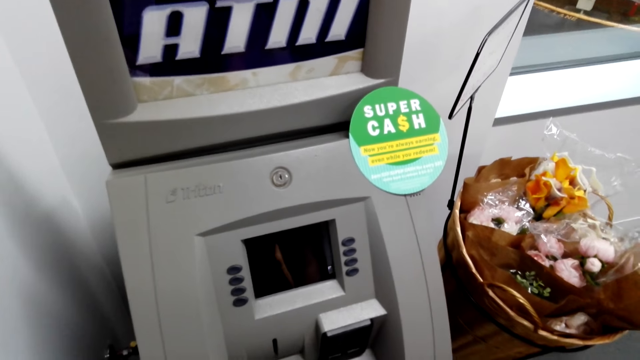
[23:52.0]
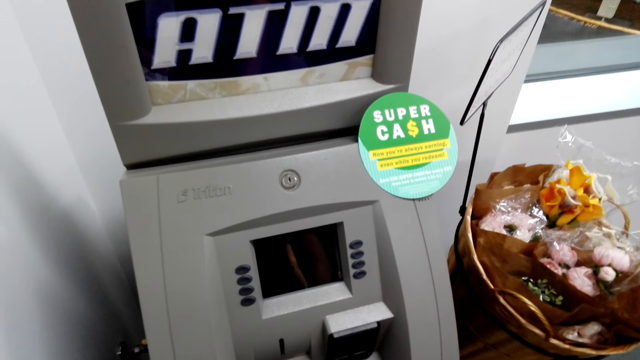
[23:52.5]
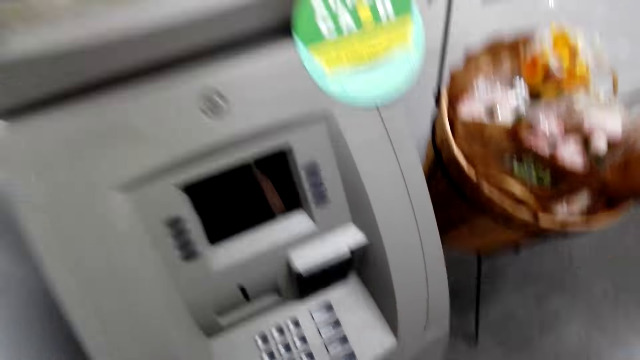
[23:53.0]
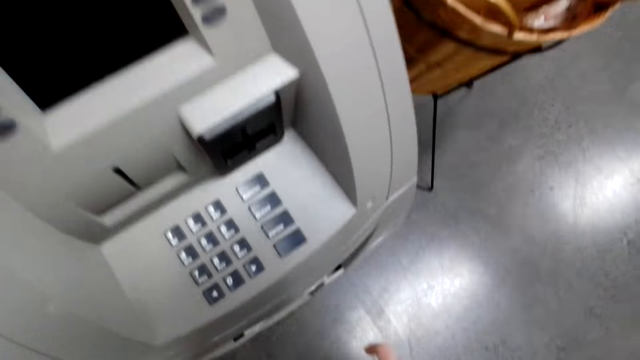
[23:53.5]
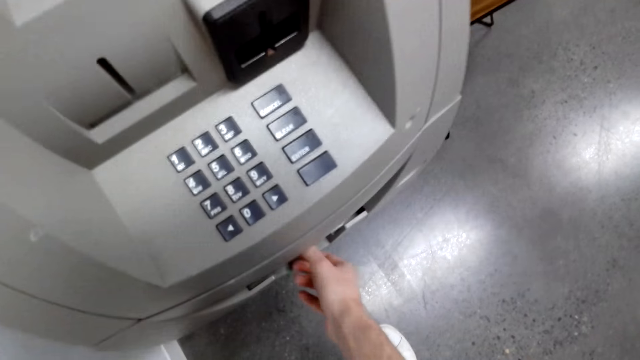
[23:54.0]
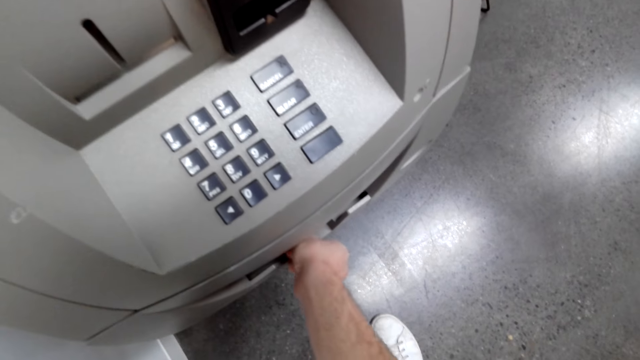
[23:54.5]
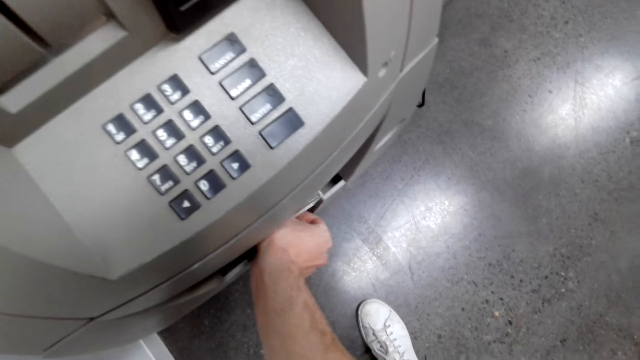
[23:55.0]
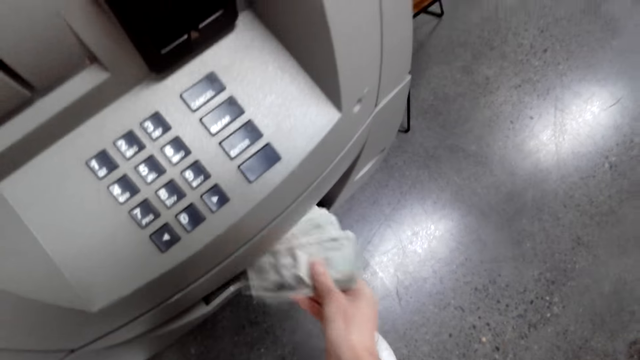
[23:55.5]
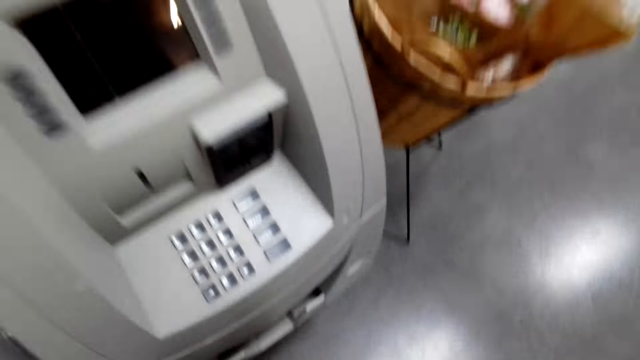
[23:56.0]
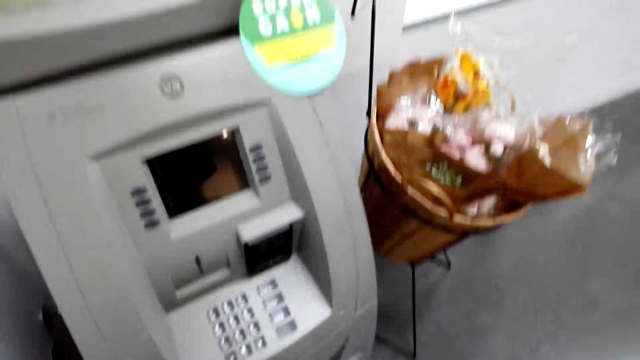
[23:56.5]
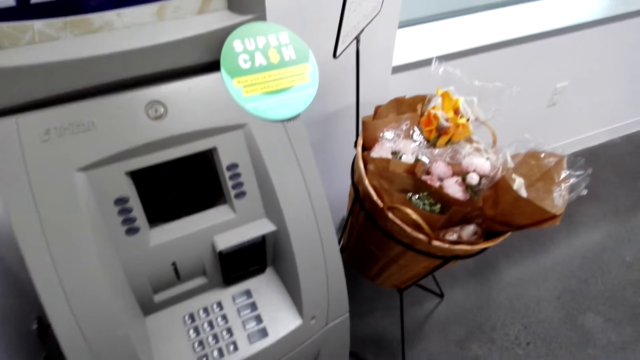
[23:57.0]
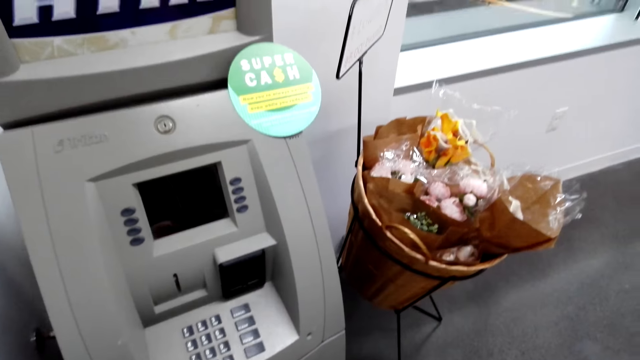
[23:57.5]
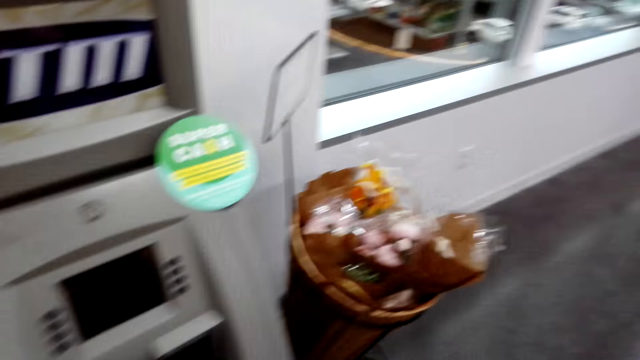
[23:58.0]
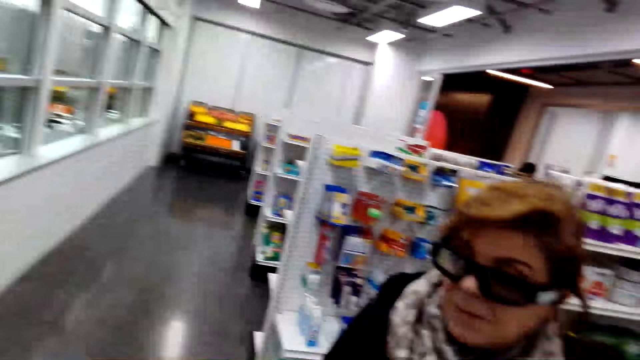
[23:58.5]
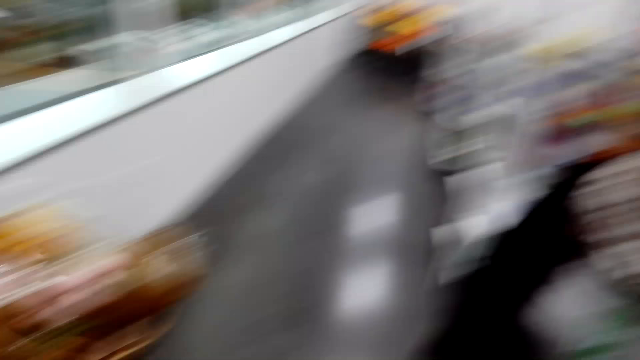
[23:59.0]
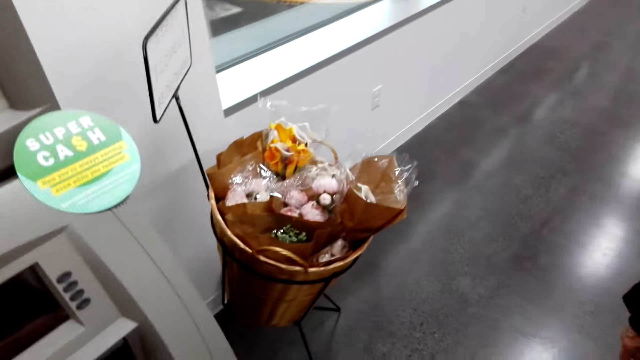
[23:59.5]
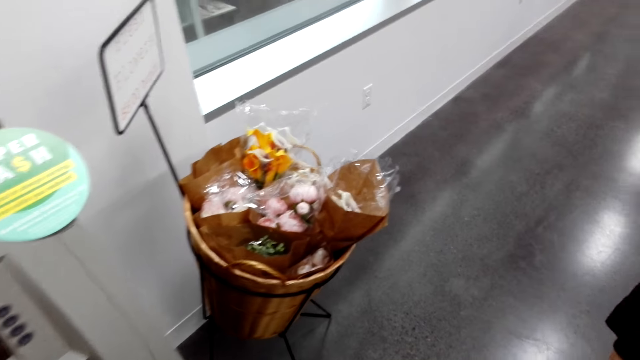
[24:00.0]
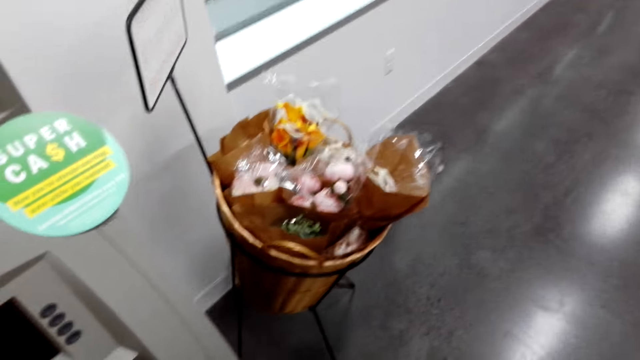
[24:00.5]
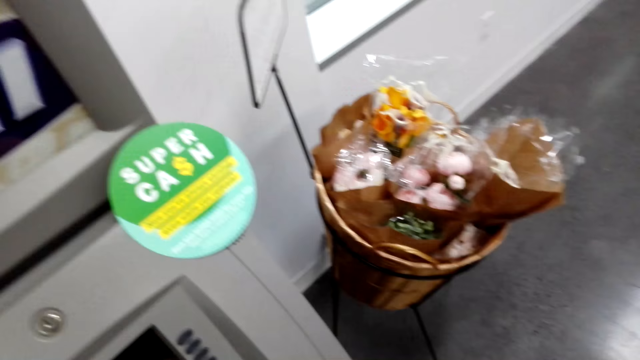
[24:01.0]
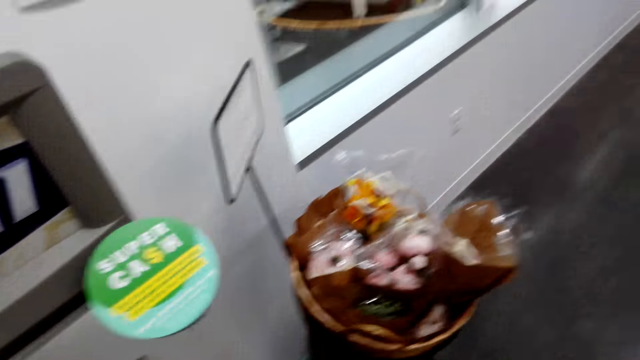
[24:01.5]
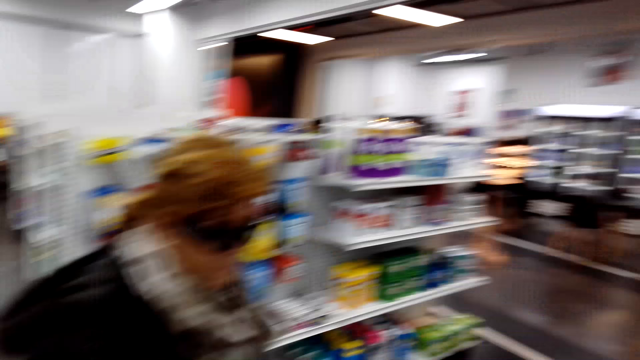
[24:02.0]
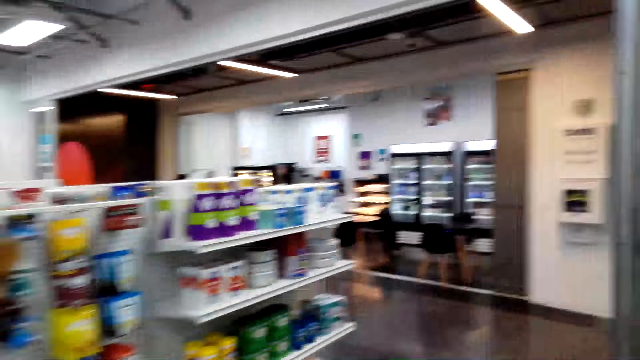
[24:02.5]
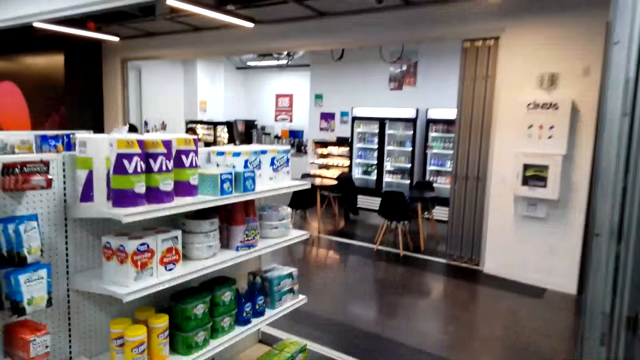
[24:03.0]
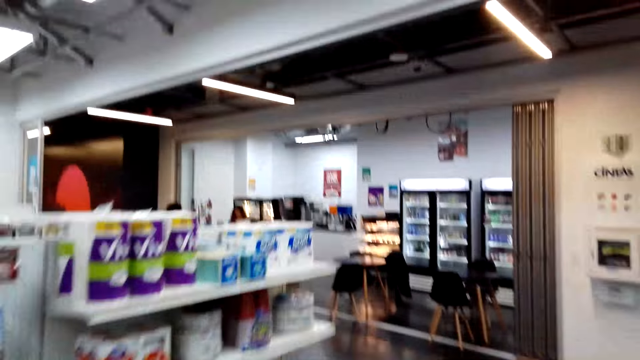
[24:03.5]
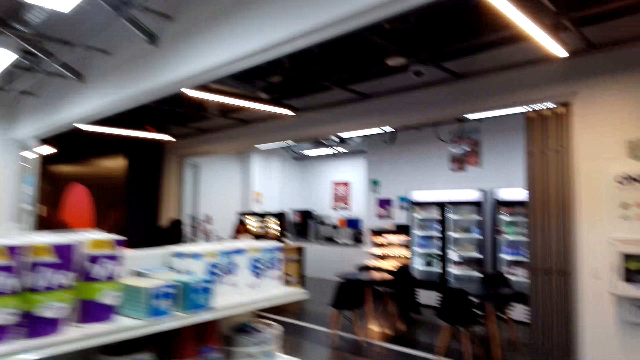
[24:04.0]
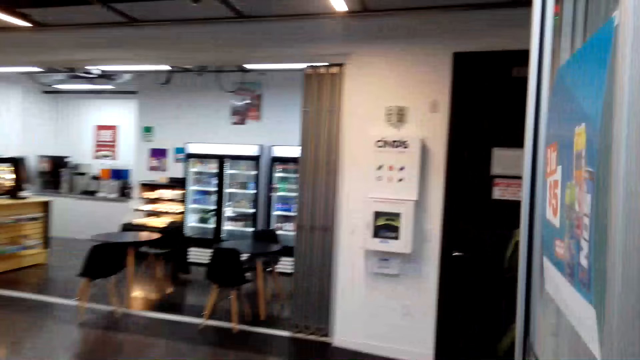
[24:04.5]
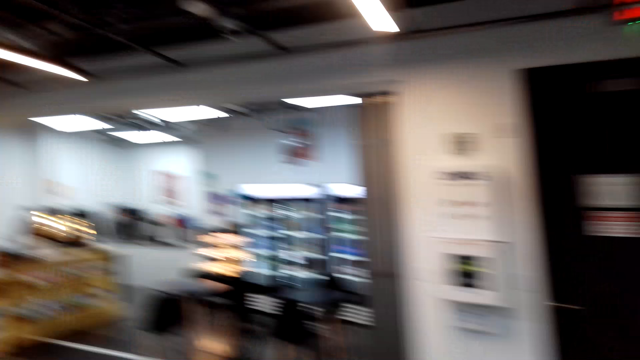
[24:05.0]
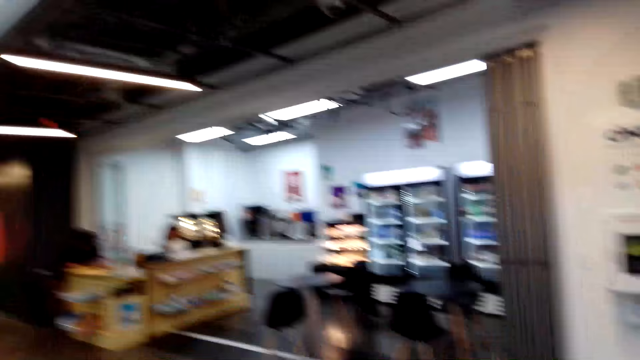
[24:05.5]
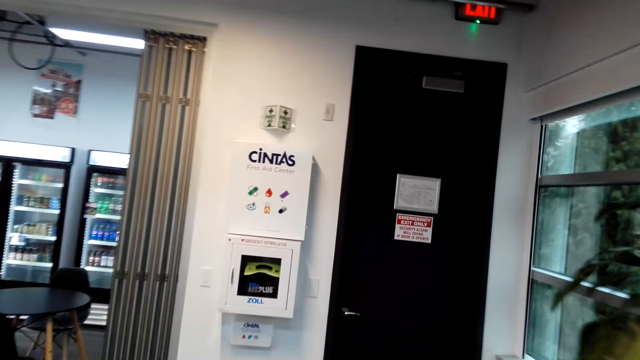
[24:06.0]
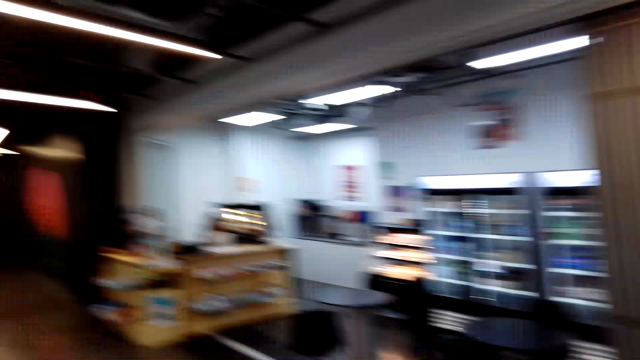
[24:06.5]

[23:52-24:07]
The camera wearer takes money from the ATM. A woman stands beside the camera wearer. The camera wearer looks around. The woman looks around. The camera wearer walks around the supermarket. They look around. They walk around.

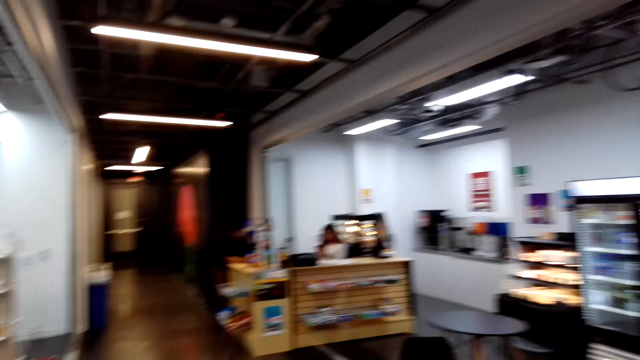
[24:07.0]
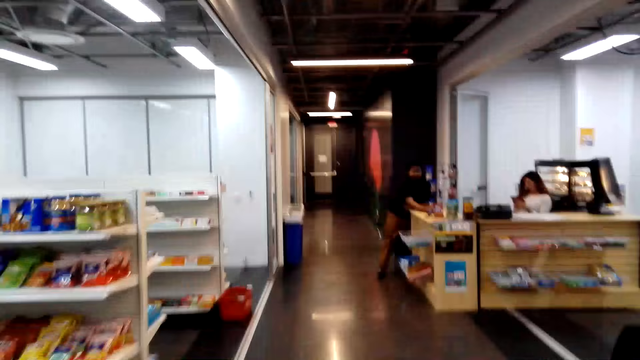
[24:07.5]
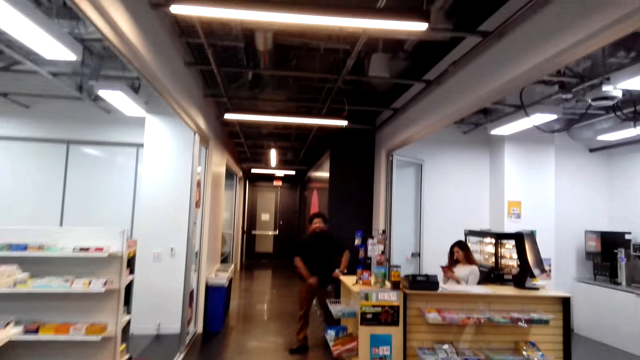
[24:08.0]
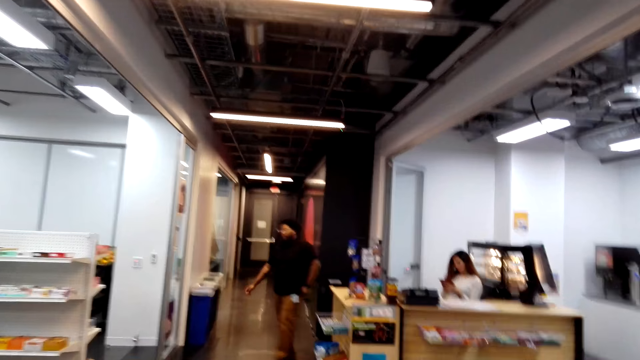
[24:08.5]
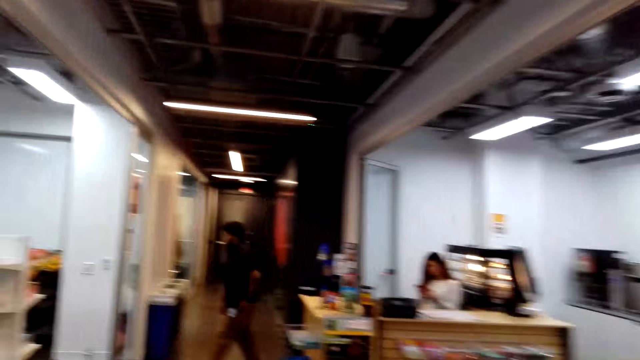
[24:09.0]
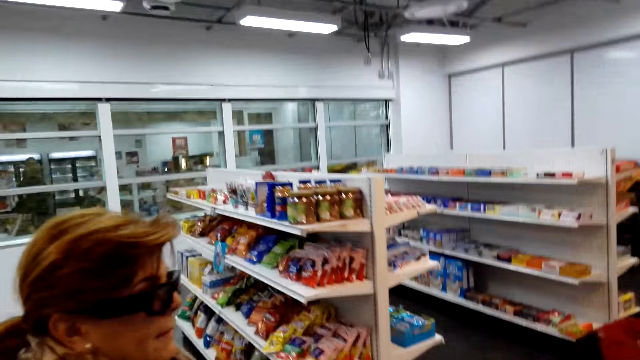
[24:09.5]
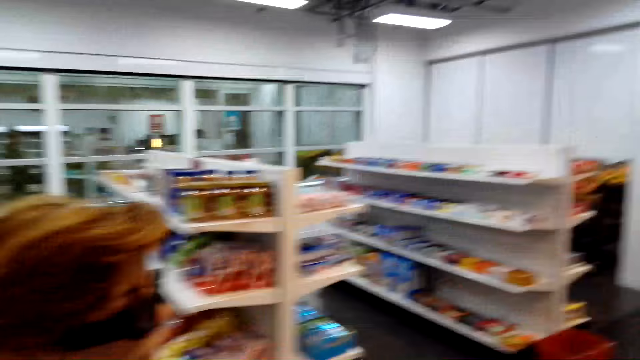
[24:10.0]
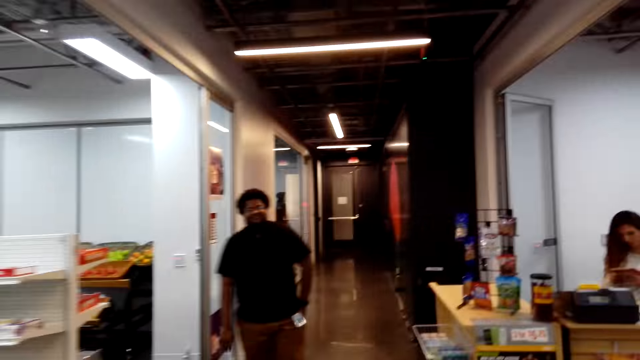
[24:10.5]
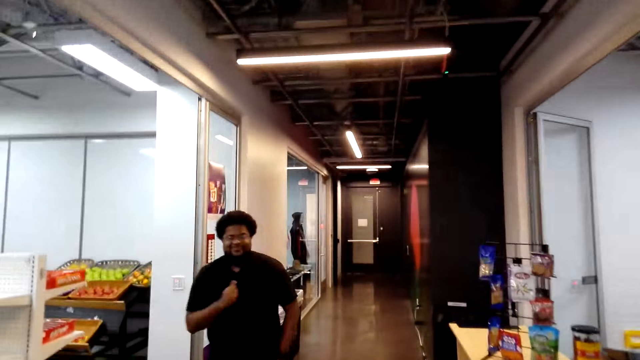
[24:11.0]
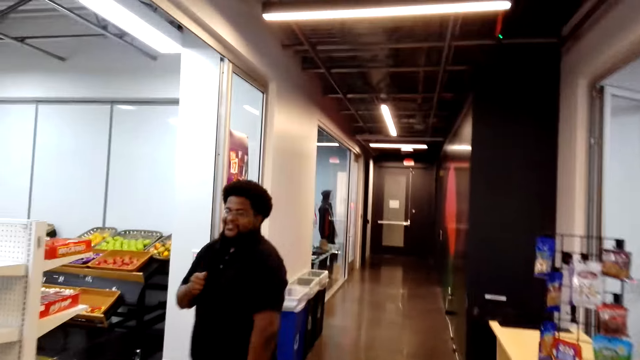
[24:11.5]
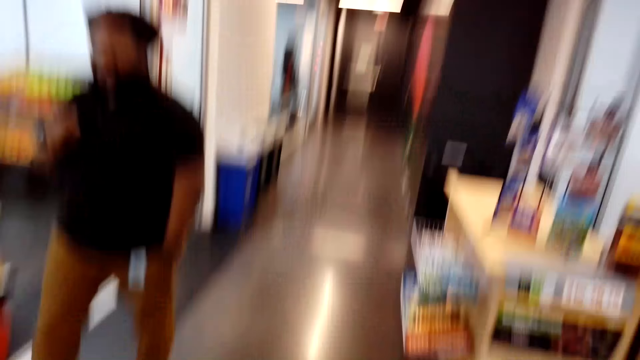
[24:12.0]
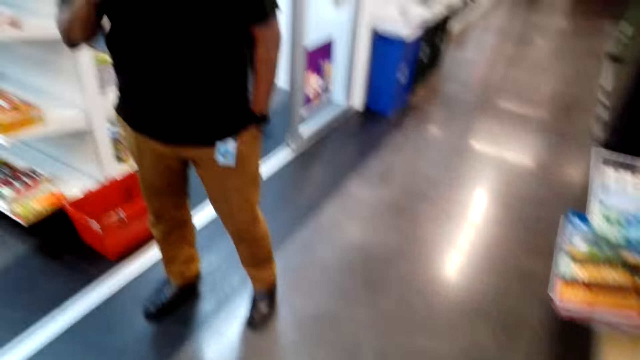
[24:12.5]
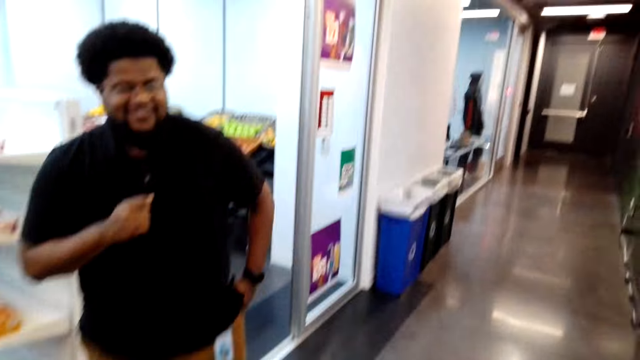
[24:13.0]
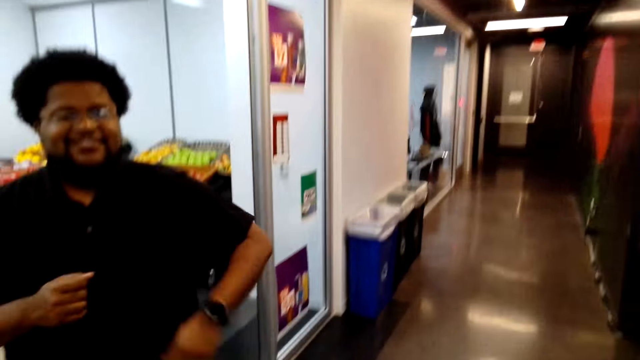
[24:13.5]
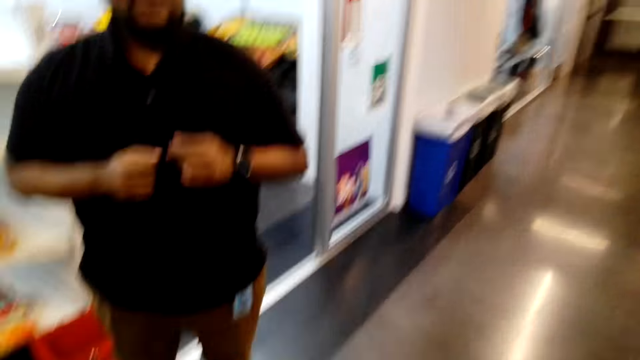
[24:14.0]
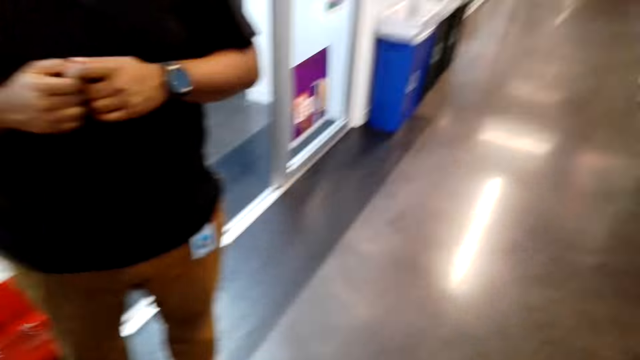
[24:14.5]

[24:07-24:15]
A man walks around the supermarket. The man greets the camera wearer. The man greets the woman. The man walks around.
